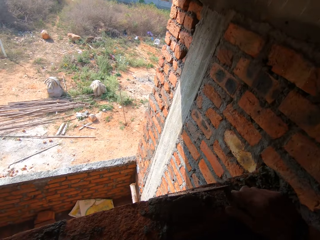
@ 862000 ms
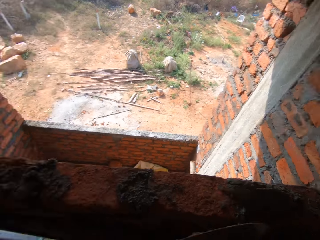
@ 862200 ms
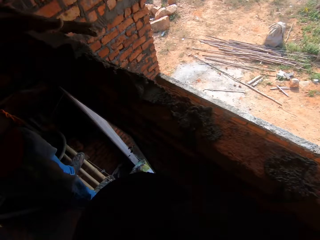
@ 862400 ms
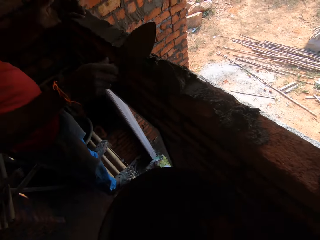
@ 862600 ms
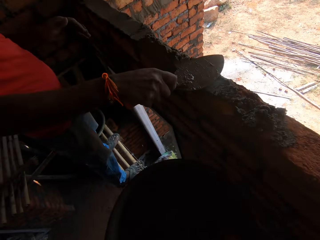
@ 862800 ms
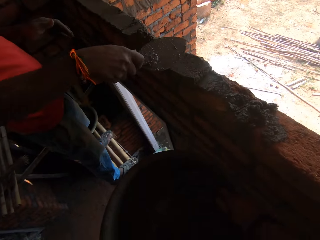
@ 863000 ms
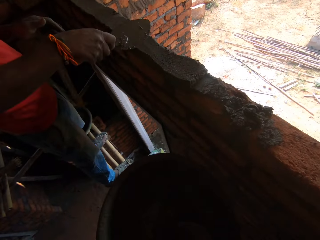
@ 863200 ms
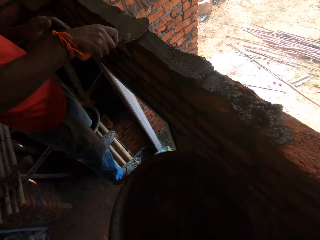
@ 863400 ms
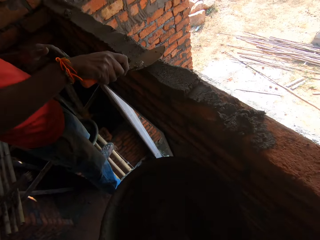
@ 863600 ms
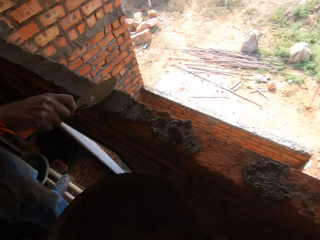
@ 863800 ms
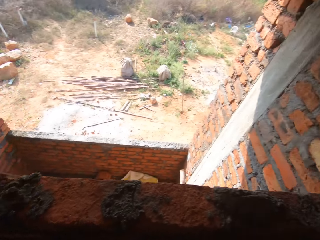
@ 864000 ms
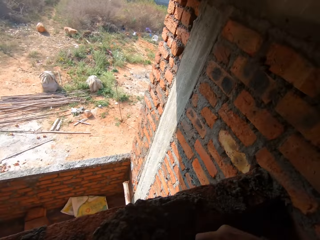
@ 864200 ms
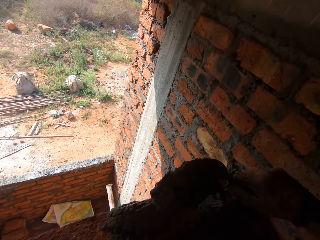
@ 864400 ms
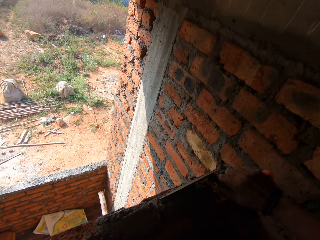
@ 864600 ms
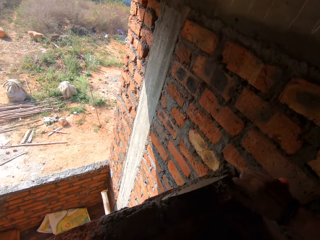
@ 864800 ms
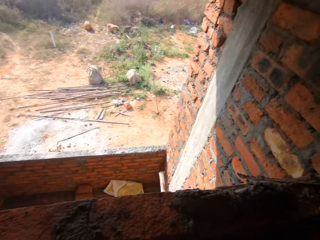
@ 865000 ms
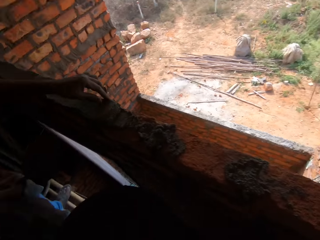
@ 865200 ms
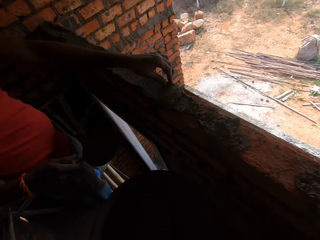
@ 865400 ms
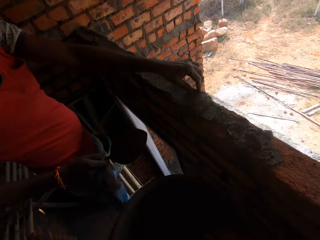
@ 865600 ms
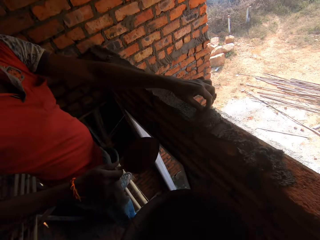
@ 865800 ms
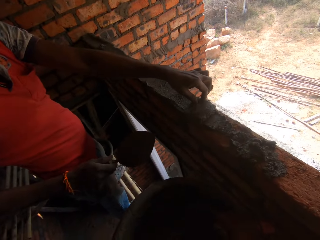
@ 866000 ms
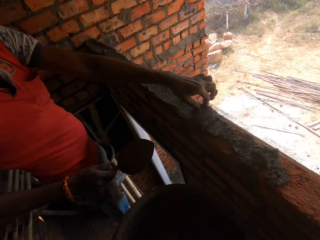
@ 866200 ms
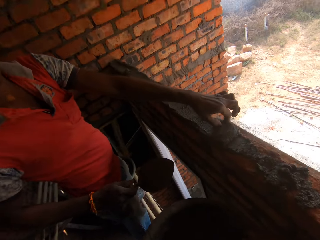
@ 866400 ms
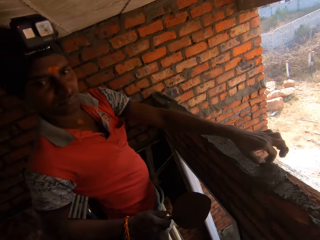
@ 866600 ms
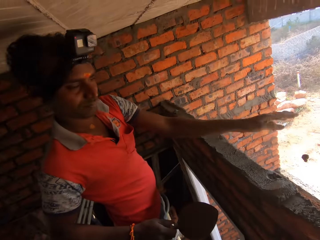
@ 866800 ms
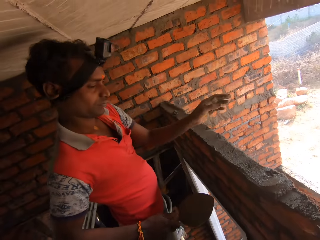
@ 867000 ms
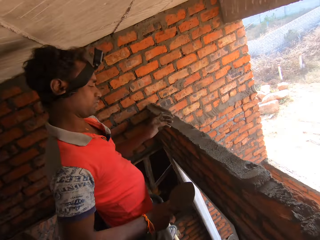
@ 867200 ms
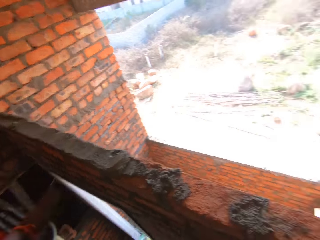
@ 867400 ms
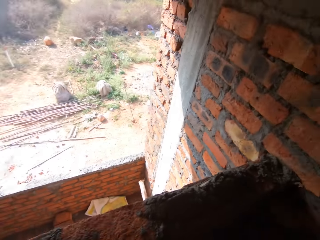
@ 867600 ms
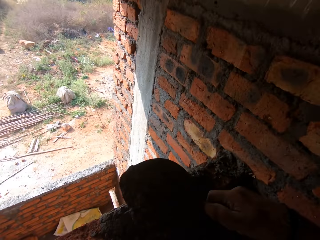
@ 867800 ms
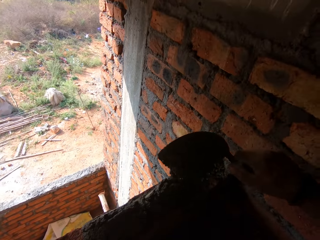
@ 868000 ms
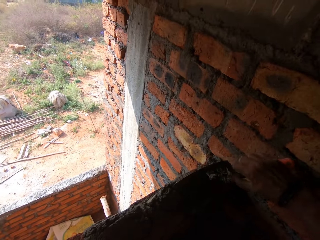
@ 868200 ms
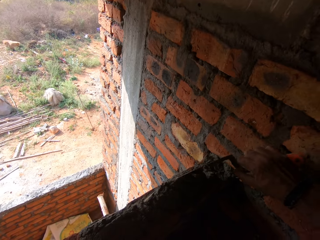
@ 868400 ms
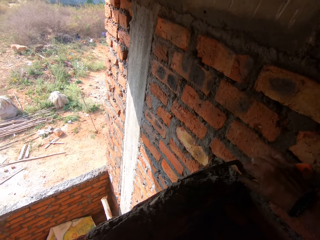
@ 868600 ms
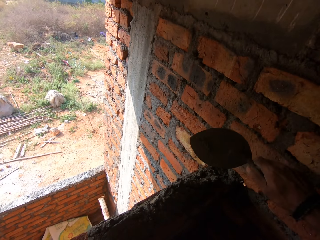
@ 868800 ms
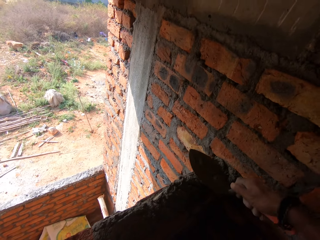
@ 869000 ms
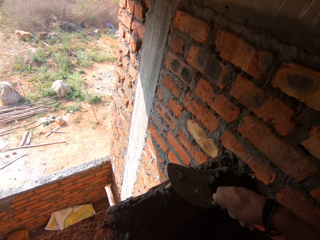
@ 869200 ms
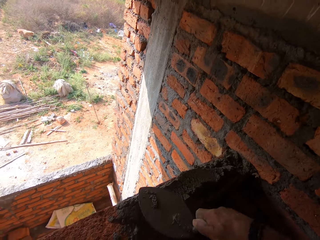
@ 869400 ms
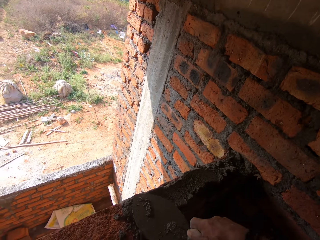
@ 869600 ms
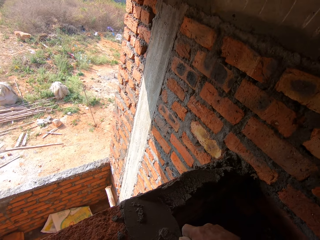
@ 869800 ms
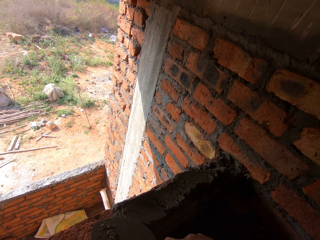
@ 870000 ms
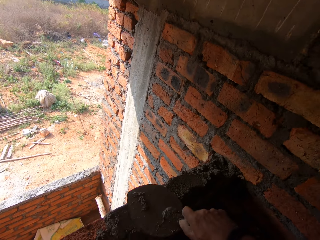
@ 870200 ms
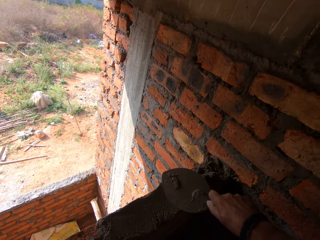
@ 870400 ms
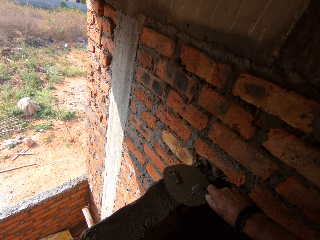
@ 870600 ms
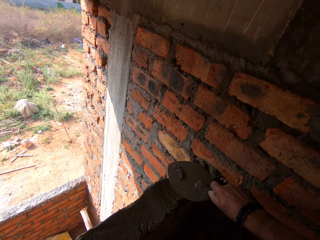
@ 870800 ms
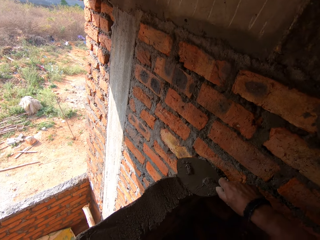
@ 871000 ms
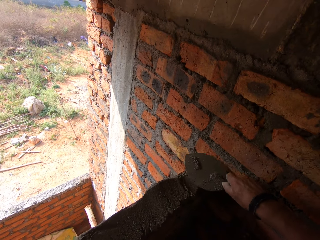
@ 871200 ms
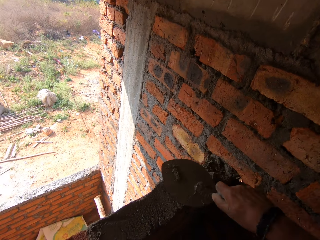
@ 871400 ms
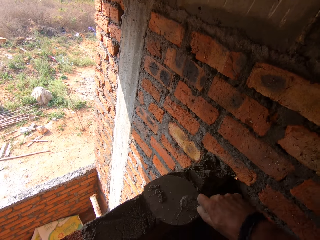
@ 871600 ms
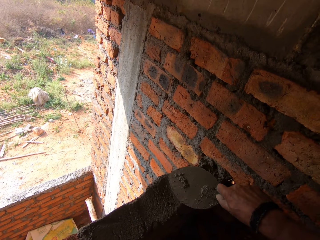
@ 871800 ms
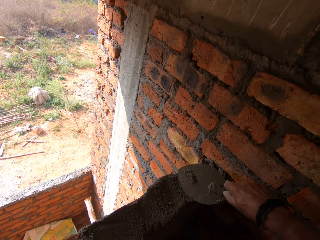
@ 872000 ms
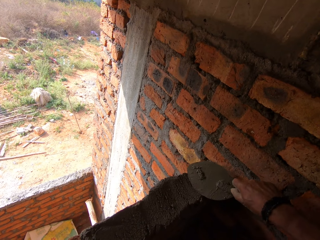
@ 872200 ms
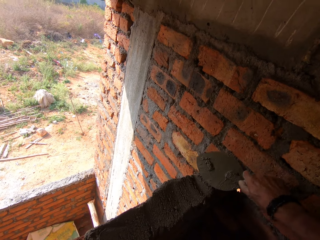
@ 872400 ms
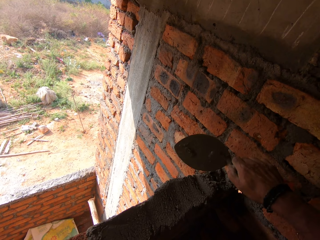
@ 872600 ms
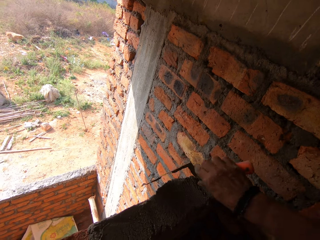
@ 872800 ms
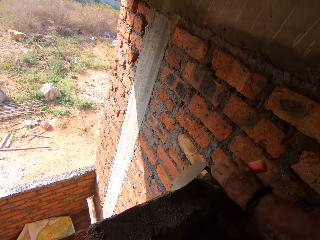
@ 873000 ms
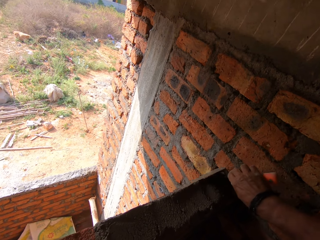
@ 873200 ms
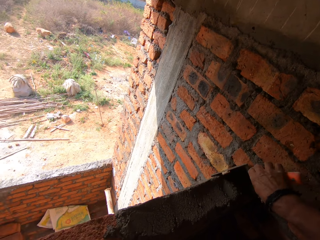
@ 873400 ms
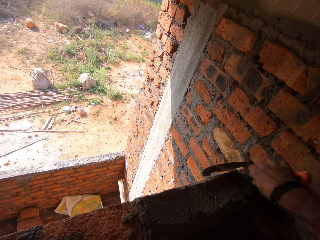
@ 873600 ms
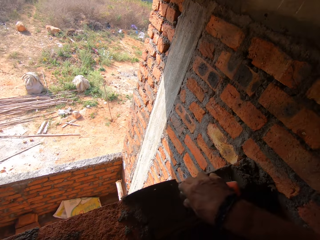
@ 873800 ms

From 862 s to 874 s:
A man levels the mortar or cement with a trowel. The camera wearer looks around. They scoop the mortar with the trowel and apply the mortar on the wall with the trowel. They look around again. The man removes dirt from the mortar. The camera wearer scoops the mortar with the trowel. They apply the mortar on the wall. They level the mortar with the trowel. They smear the cement on the bricks with the trowel.

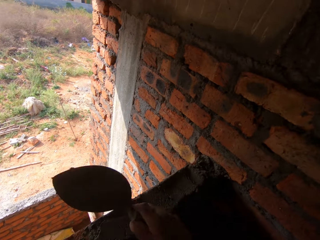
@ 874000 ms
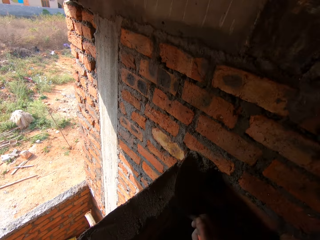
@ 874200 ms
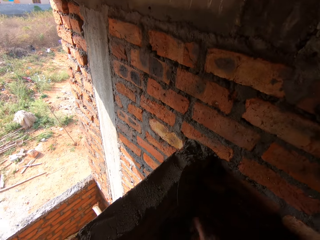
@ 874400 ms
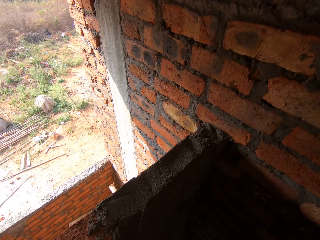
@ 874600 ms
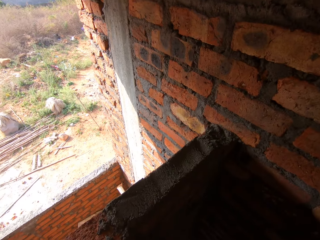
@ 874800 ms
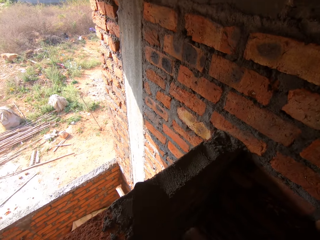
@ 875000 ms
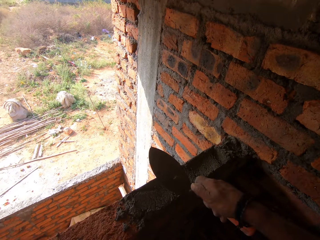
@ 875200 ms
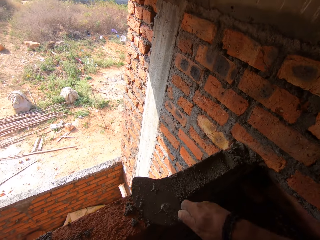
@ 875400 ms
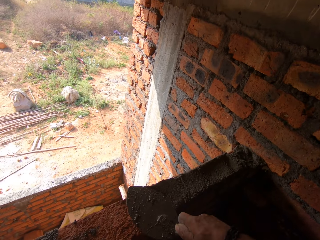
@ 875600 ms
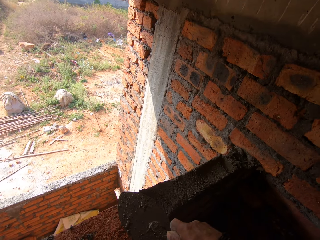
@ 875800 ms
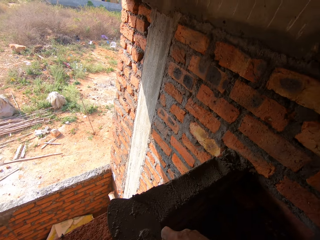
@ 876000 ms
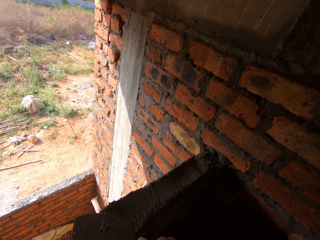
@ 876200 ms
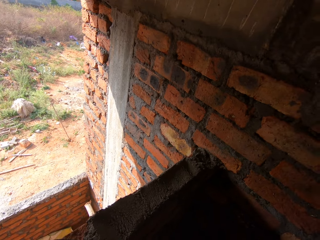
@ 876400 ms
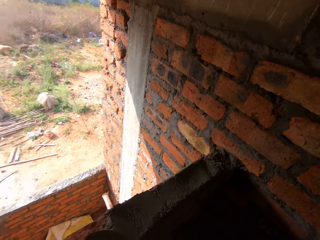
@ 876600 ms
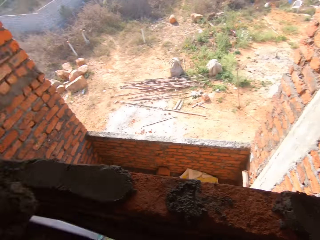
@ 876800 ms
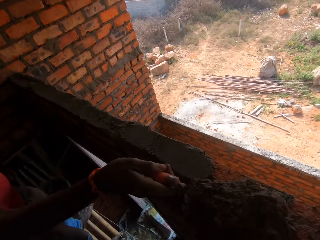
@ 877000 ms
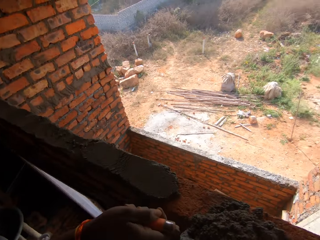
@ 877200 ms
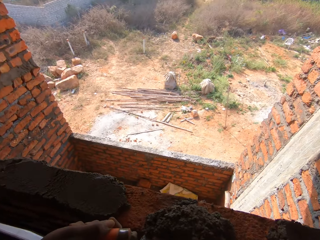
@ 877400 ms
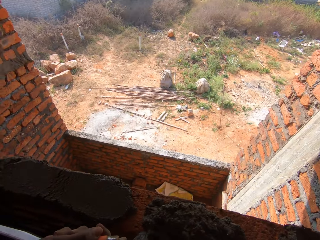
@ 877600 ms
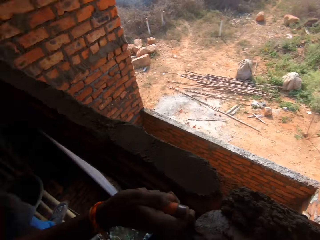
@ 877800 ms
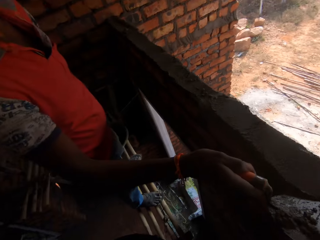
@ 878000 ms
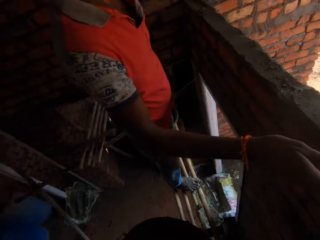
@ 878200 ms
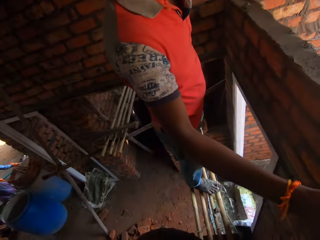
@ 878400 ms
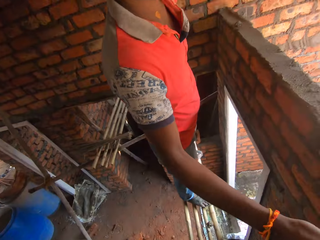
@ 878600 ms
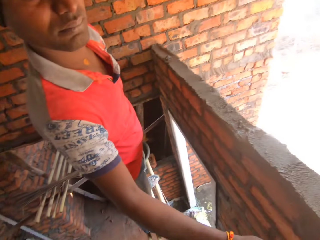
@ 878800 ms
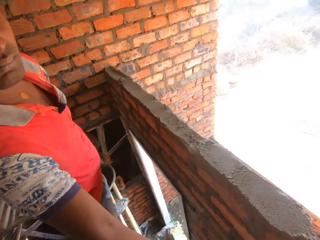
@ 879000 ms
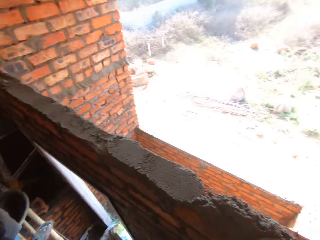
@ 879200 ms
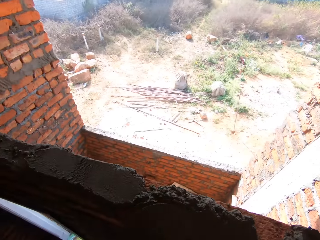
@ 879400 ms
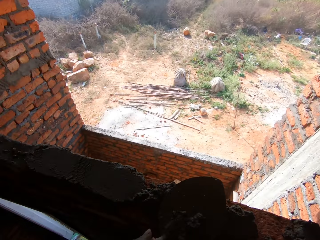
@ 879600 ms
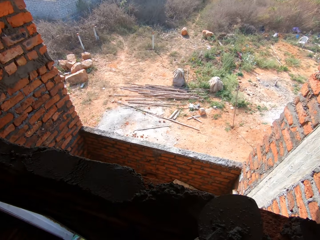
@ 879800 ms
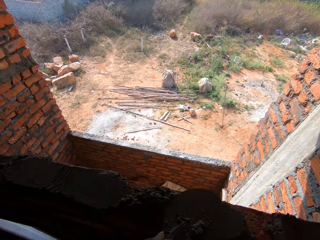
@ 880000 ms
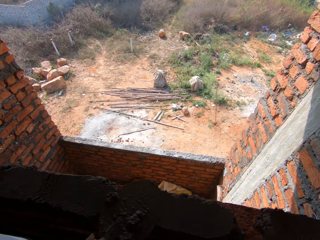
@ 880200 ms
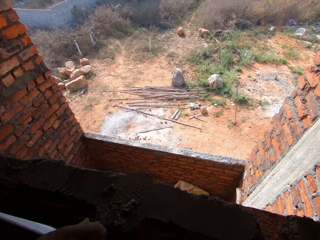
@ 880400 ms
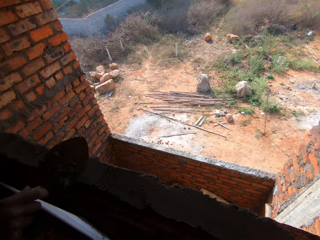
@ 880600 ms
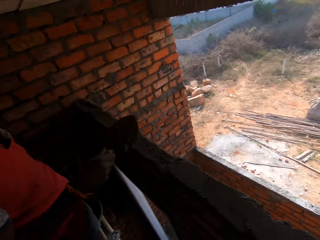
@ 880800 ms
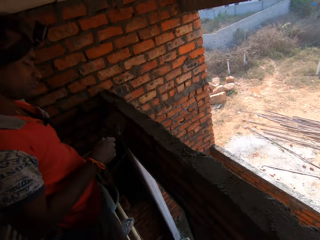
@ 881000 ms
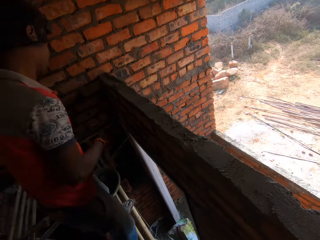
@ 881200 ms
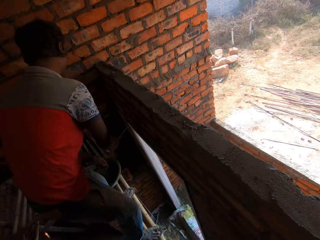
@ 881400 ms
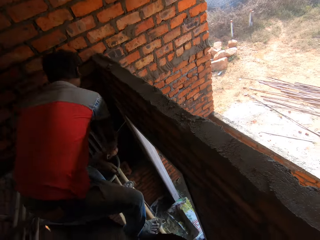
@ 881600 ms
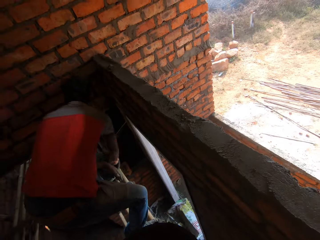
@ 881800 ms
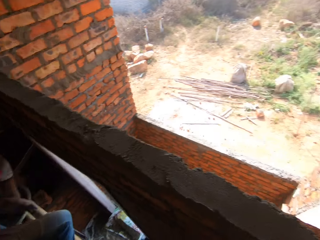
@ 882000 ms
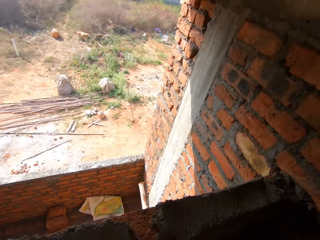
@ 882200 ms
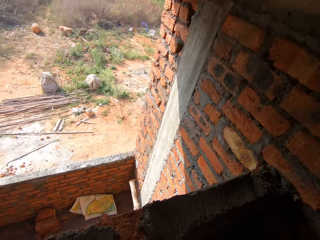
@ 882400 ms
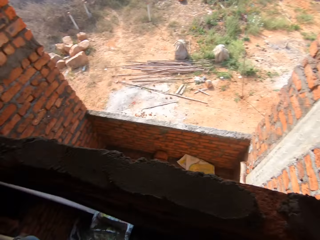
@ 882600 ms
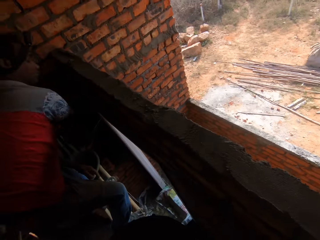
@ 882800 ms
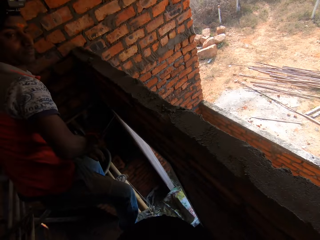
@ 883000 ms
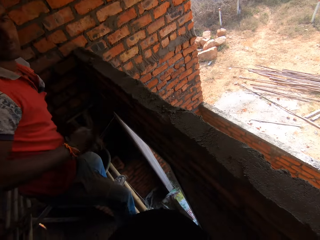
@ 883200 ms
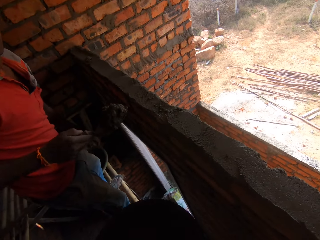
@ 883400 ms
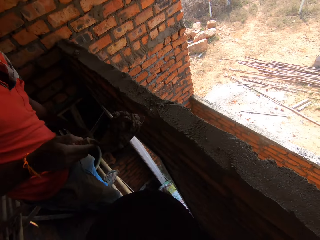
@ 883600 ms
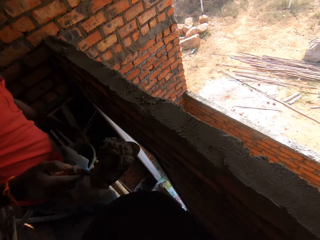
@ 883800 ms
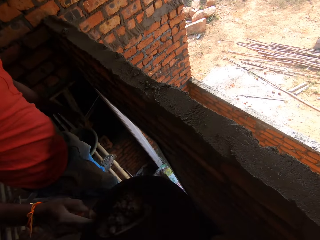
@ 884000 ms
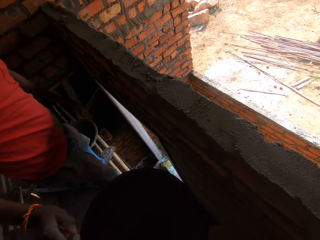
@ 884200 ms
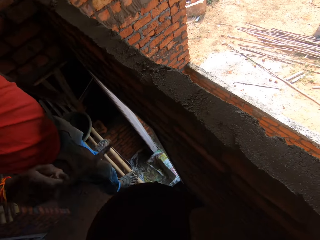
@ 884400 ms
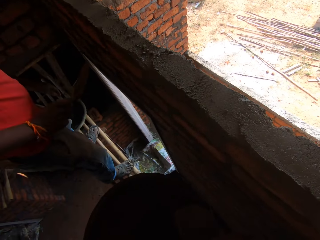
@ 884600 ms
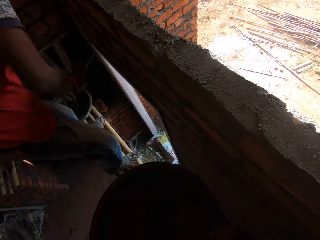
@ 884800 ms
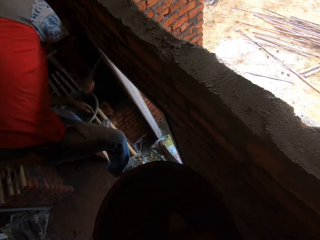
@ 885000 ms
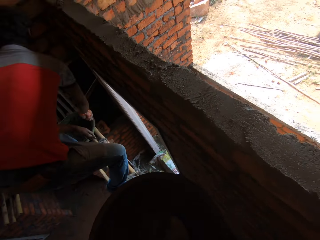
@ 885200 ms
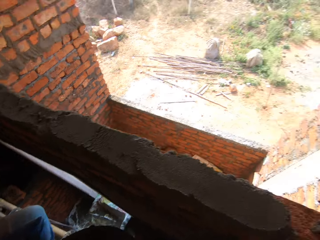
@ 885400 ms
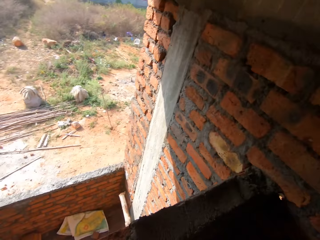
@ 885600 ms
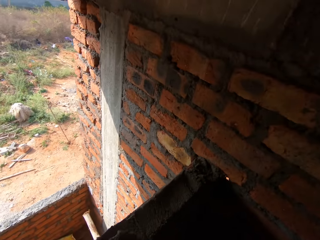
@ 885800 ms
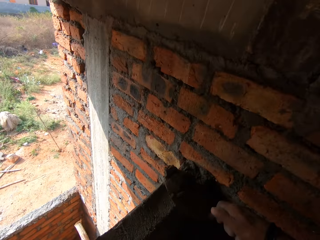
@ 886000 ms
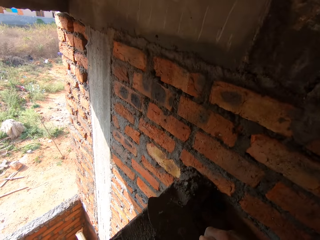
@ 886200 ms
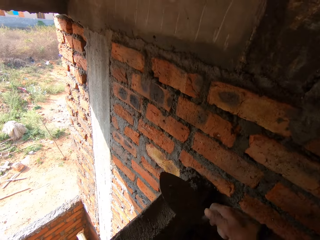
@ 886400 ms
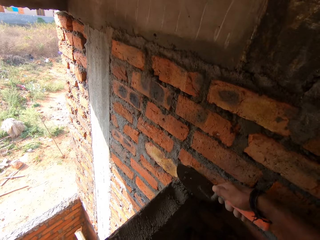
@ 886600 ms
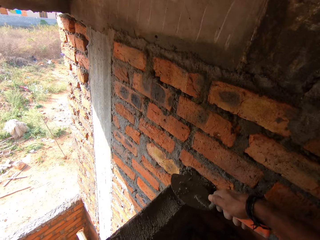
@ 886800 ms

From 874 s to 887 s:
A man applies the mortar or cement on the wall. The camera wearer looks around and interacts with the man. The man levels the mortar with the trowel. The man gives a trowel to the camera wearer. The man scoops the mortar from the mortar tray. The camera wearer looks around. The man gives the cement to the camera wearer. The man puts the mortar in the camera wearer's mortar tray. The camera wearer scoops the mortar with the trowel. They apply the mortar on the wall.
